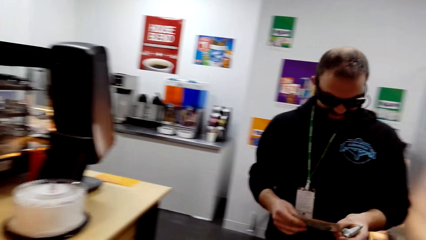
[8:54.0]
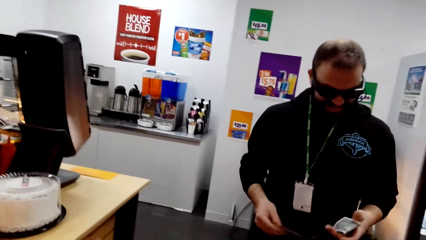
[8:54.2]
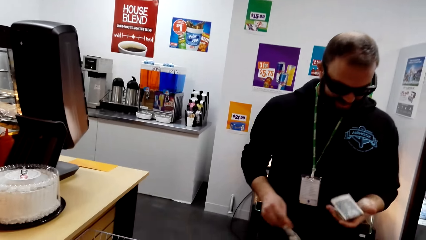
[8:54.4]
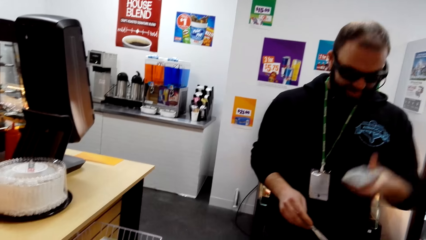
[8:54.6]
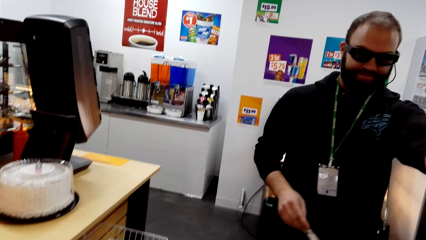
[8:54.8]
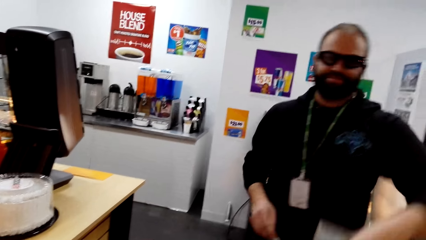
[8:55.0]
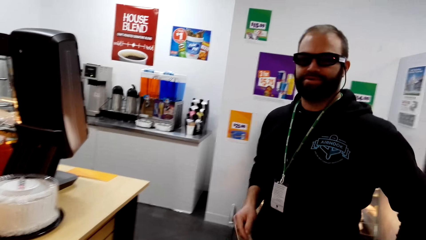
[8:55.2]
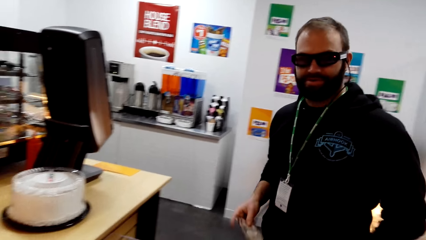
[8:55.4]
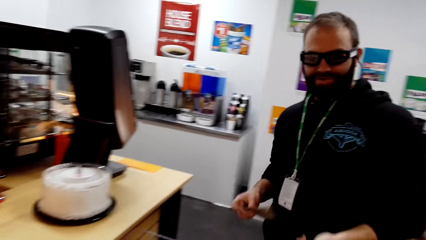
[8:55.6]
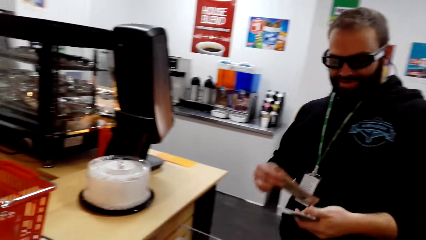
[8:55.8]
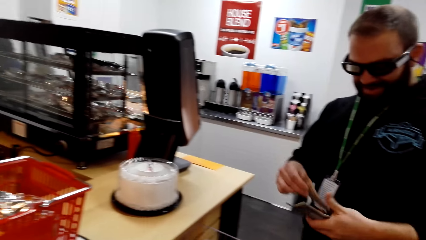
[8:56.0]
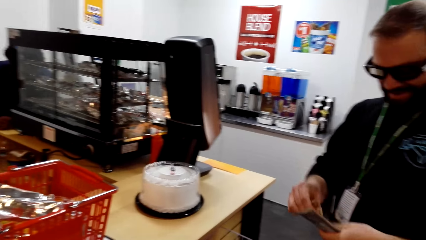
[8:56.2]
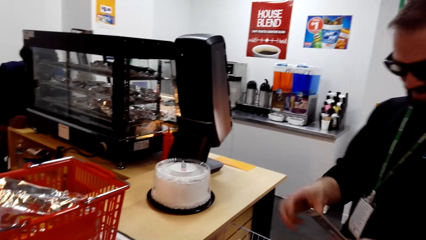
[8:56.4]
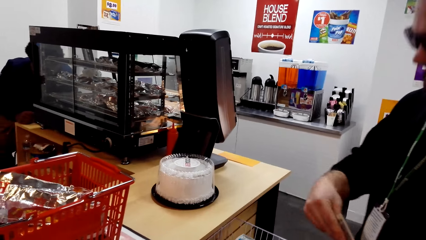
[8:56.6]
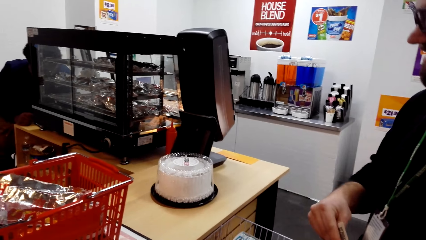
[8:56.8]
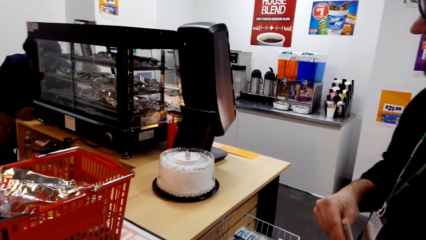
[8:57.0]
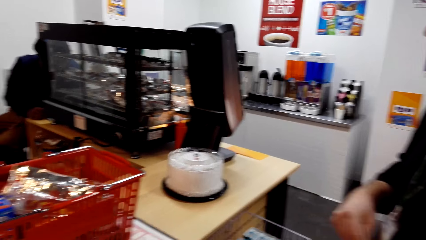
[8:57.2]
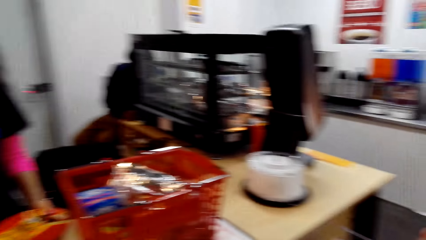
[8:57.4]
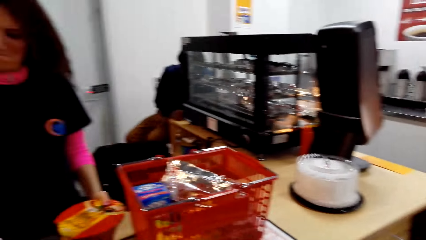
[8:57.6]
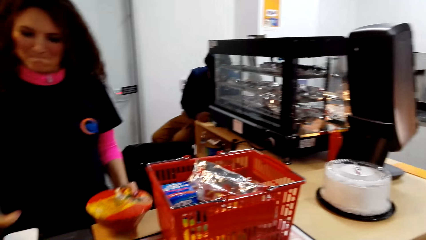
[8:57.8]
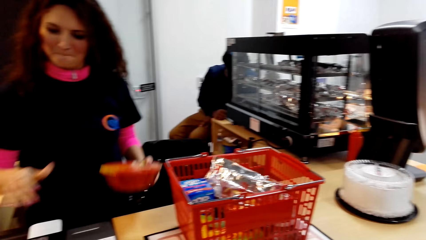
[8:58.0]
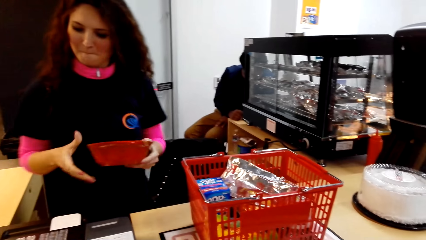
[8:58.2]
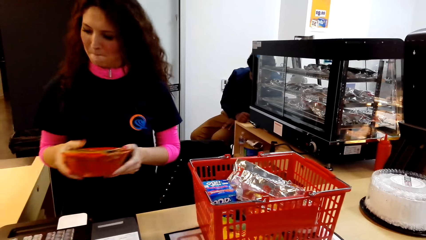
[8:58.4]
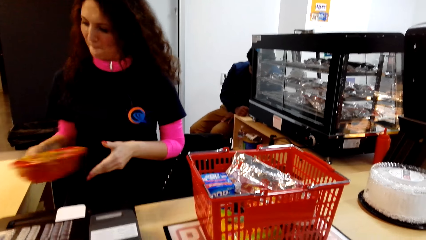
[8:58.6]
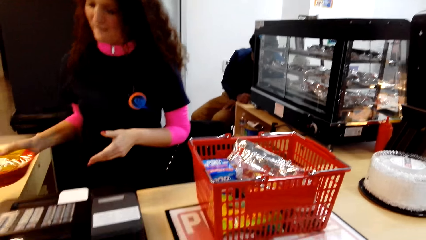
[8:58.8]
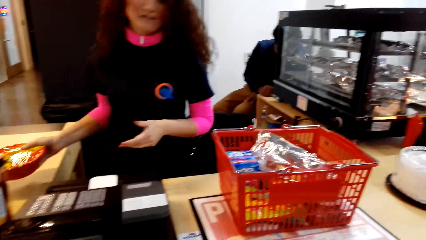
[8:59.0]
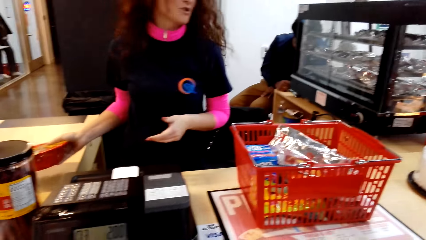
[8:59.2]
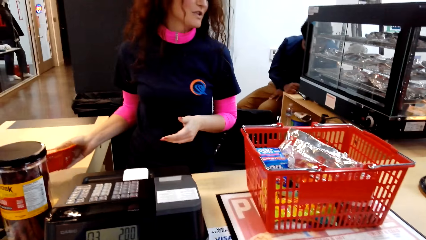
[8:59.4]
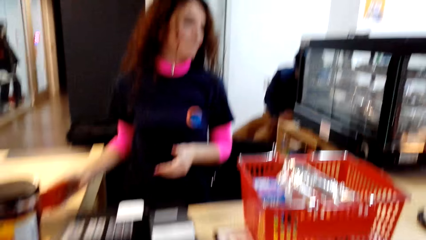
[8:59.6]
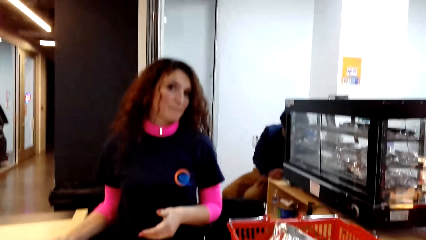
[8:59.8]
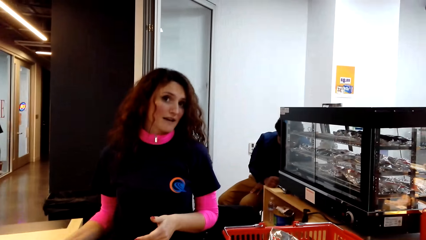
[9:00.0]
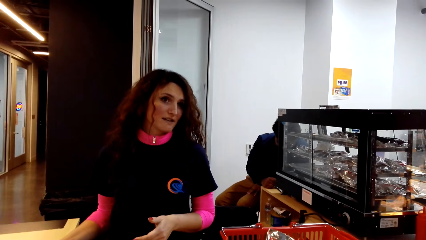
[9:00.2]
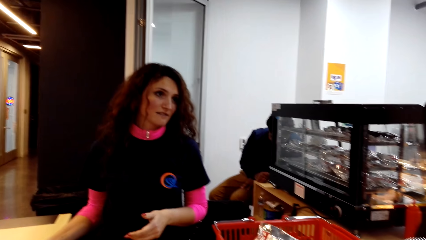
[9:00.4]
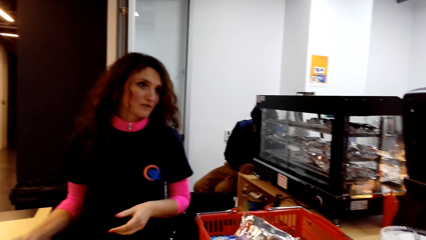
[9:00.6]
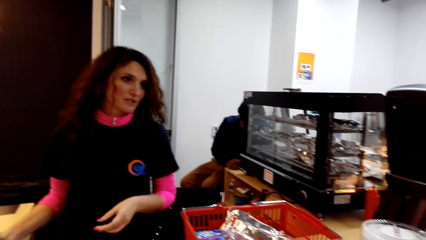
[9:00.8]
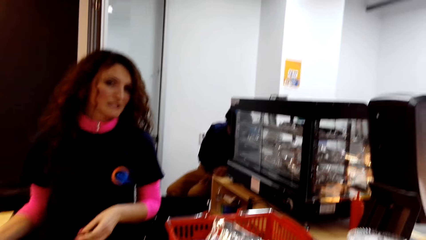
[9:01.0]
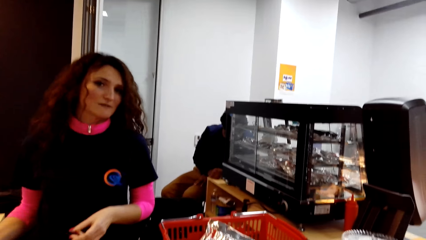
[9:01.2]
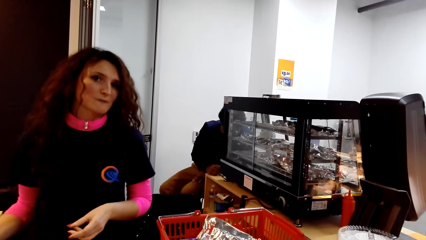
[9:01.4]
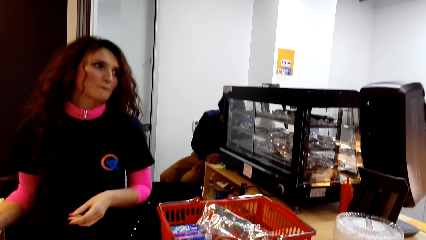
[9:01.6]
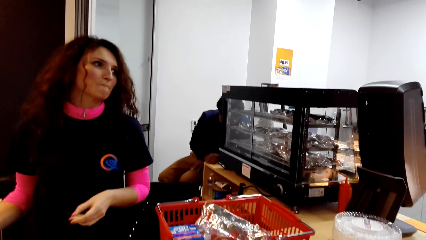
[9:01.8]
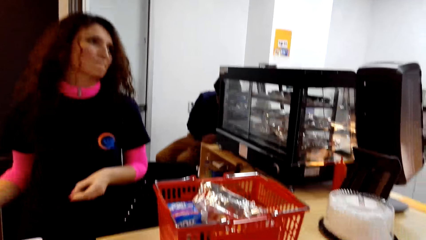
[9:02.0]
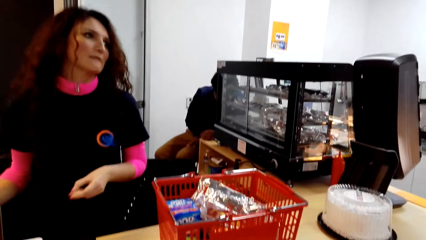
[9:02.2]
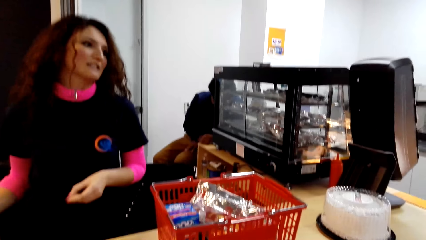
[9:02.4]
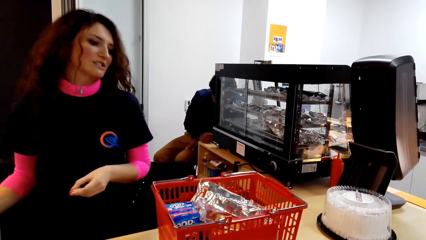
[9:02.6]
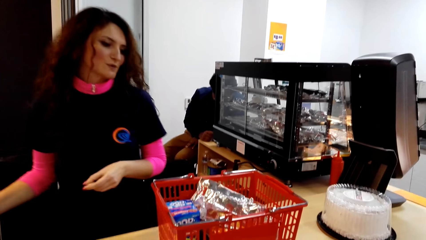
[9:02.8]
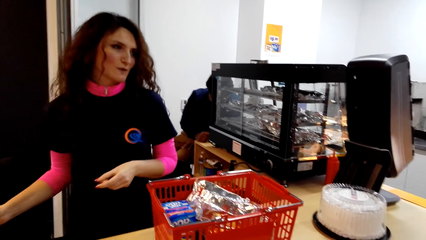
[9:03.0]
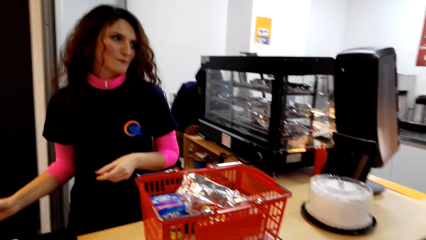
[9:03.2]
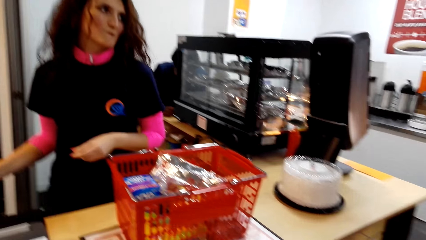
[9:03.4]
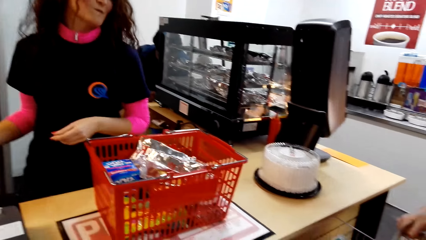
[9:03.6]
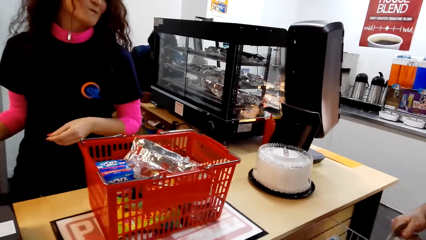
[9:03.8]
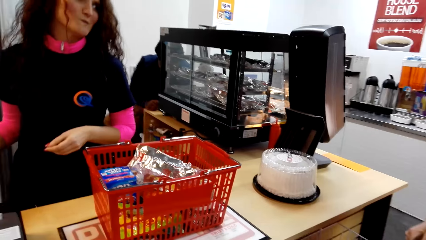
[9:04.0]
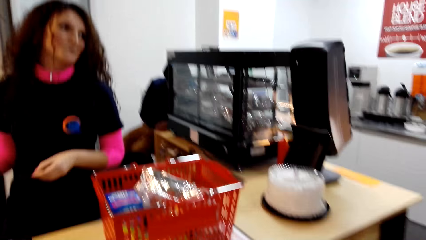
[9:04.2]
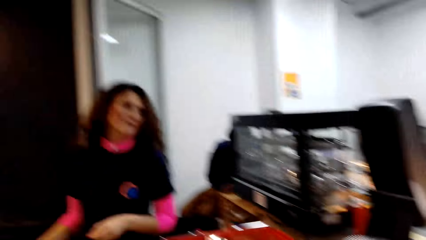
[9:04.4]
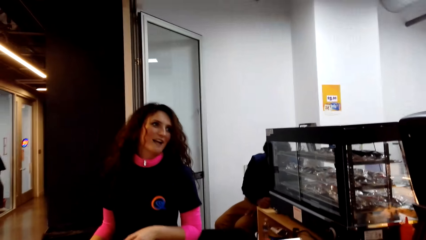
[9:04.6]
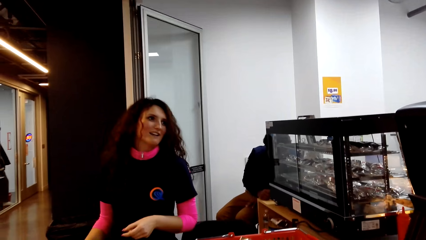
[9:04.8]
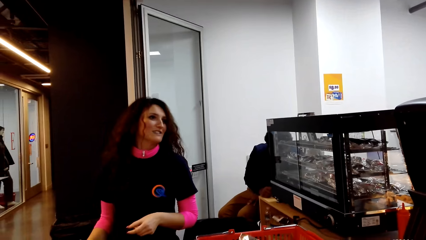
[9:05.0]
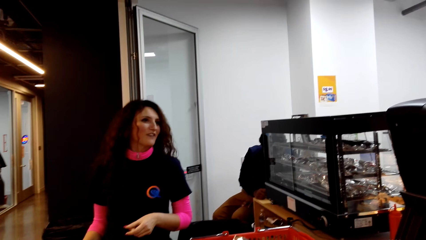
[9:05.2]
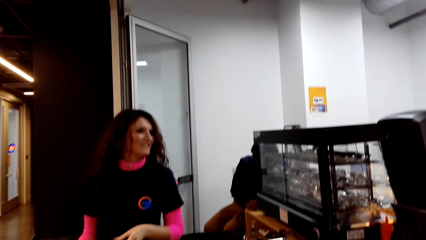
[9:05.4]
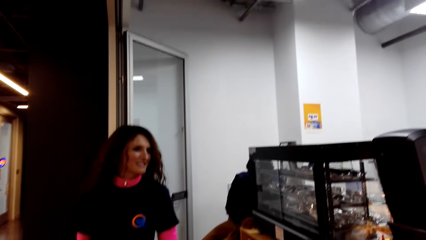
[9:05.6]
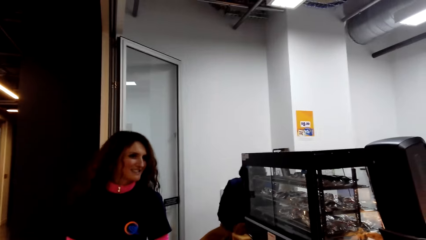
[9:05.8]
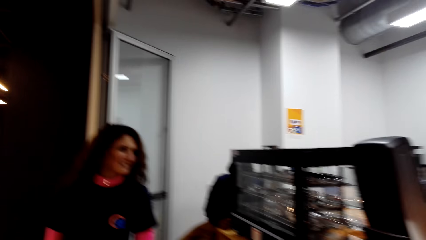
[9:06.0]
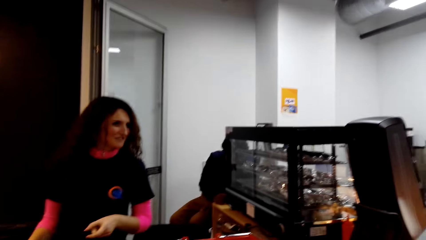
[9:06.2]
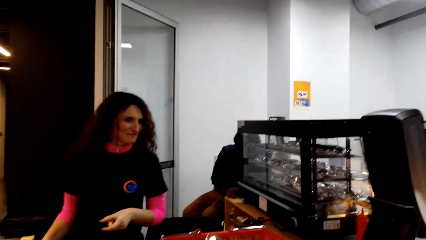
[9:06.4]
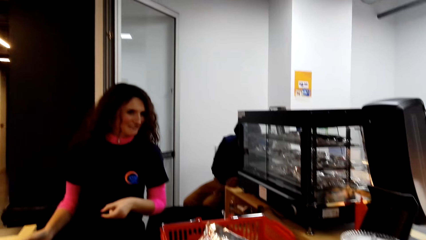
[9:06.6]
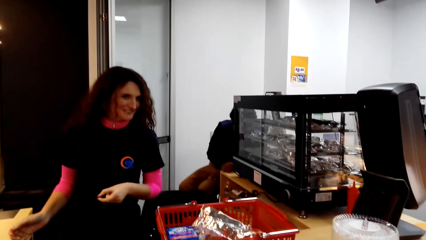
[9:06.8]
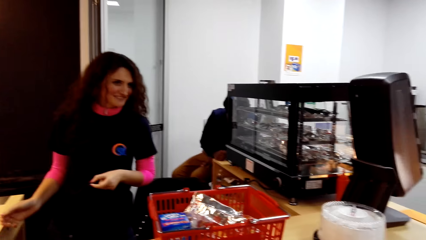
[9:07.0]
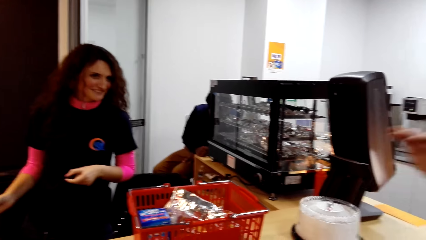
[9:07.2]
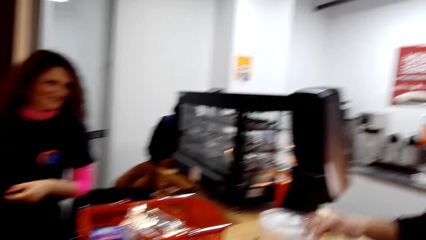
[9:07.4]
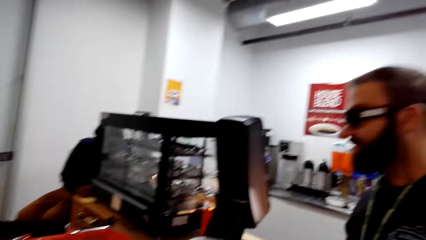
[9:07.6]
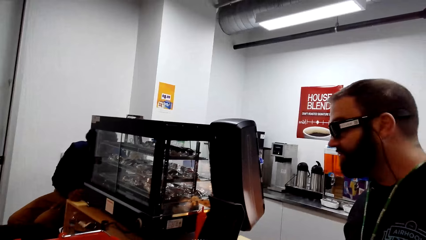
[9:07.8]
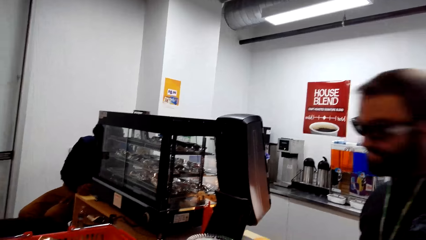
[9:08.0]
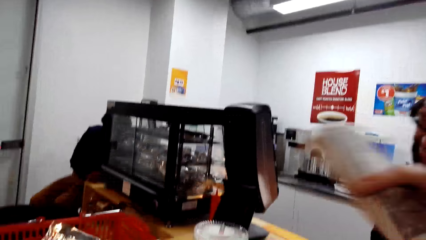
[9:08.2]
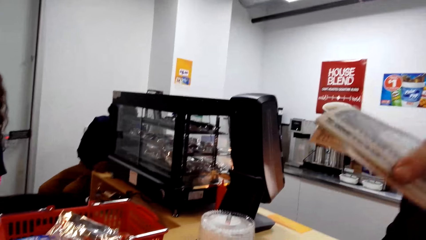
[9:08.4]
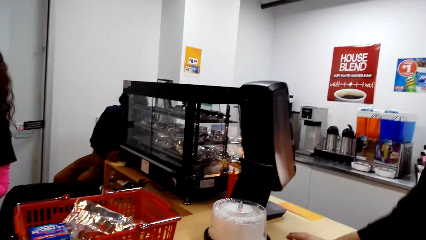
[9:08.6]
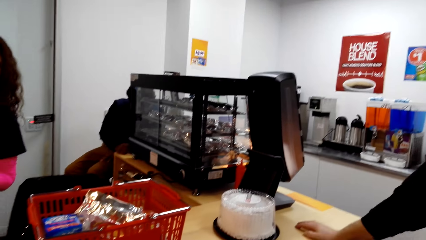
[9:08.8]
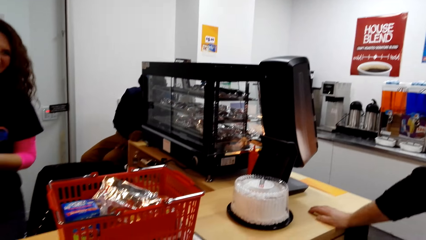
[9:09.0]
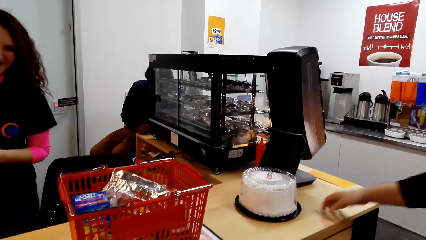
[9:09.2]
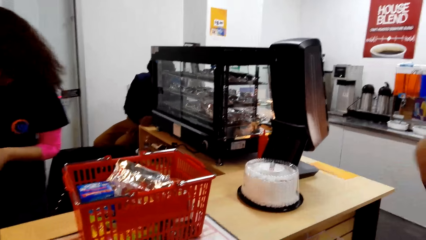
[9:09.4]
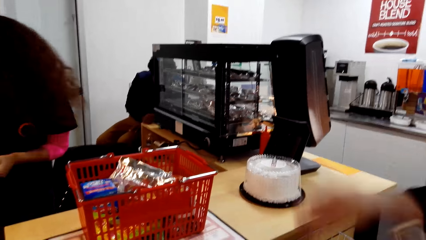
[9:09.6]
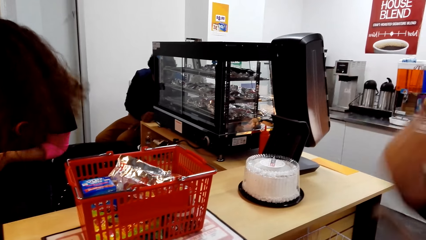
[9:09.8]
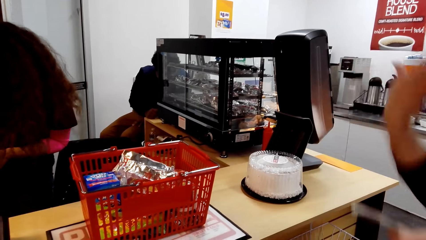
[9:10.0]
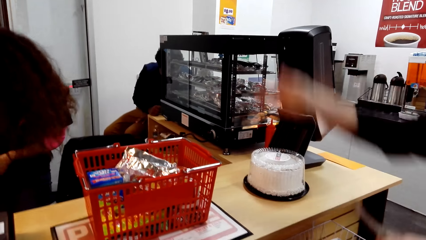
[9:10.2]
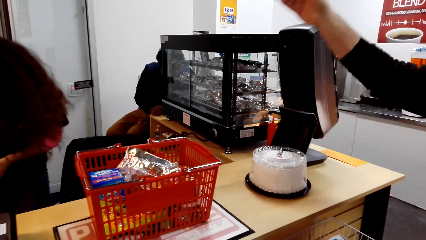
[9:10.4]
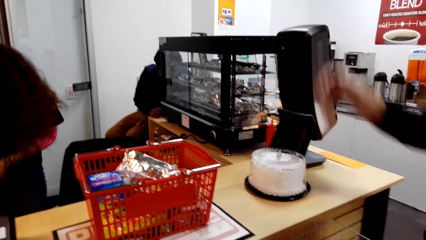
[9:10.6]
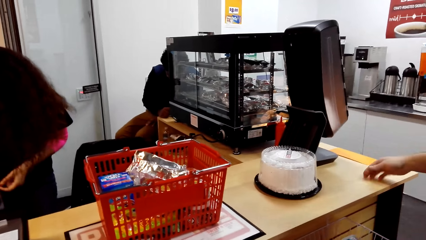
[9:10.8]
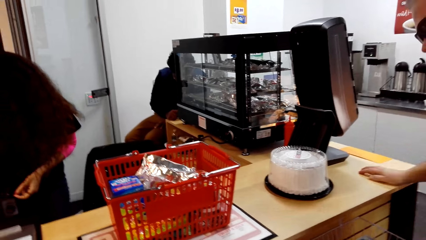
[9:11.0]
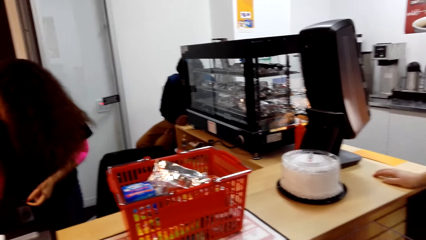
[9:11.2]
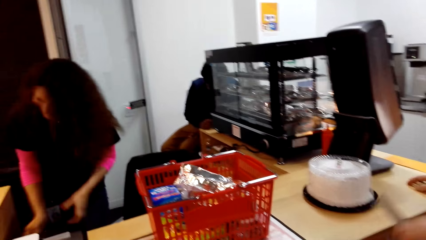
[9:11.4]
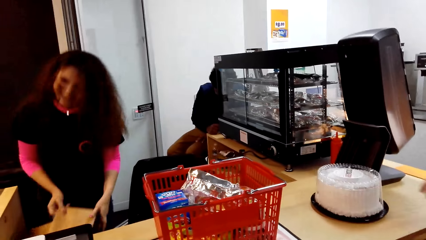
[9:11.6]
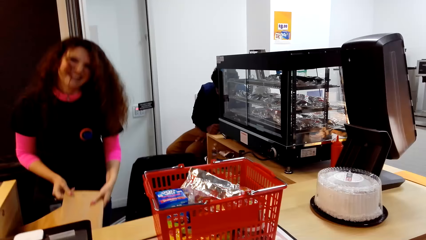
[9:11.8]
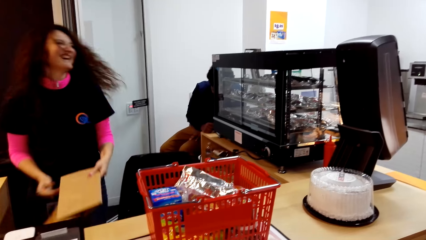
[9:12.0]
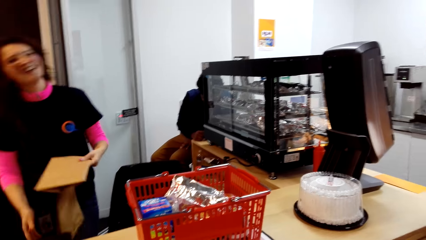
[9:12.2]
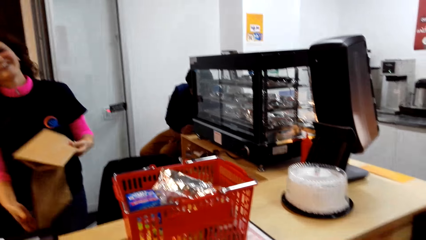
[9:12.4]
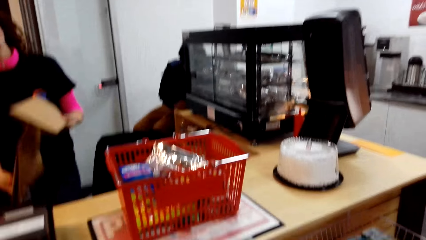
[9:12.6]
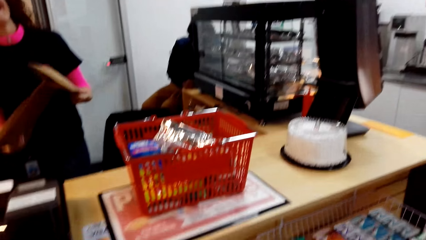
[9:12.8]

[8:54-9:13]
A lady pulls a basket. The camera wearer looks around the store. A man holds money. The lady puts something on the counter. The camera wearer looks around the cashier desk. The lady talks to the man. The camera wearer dialogues with a cashier. The lady swings. The camera wearer looks around the cashier desk. The lady talks to the man. The man moves his hands, raises his hand, moves his hands and rests his hand on the counter. The lady picks up a bag.
